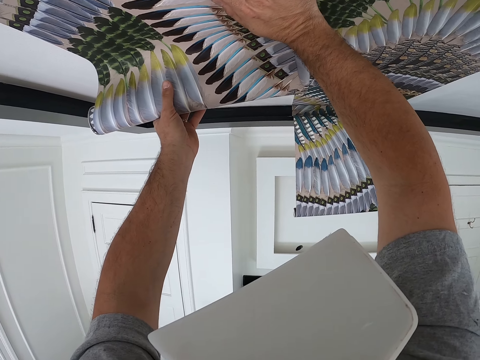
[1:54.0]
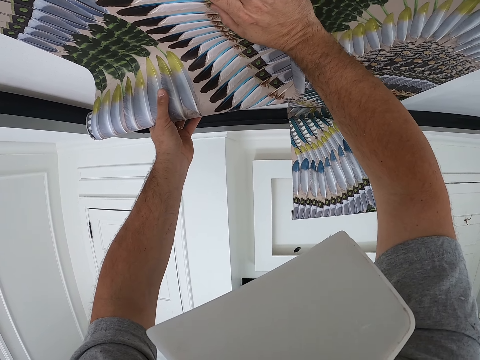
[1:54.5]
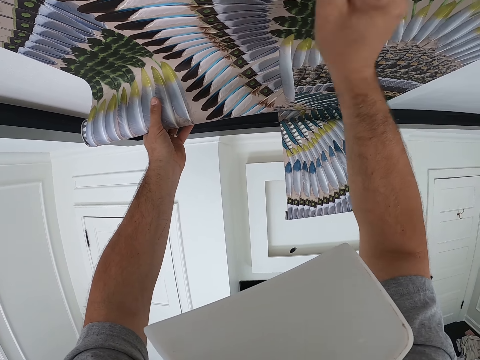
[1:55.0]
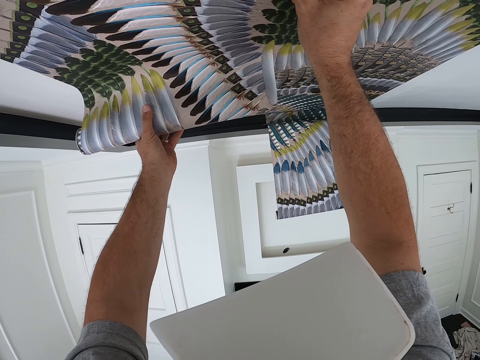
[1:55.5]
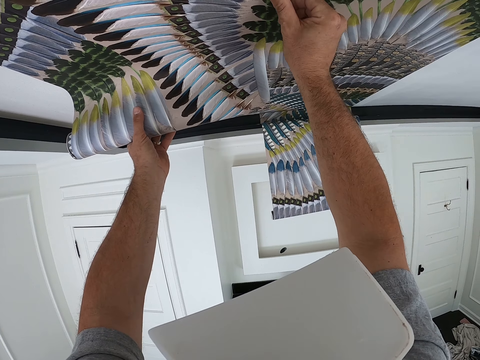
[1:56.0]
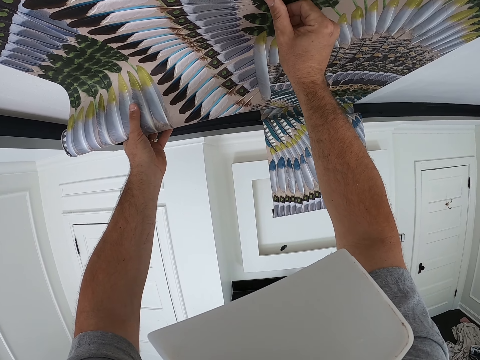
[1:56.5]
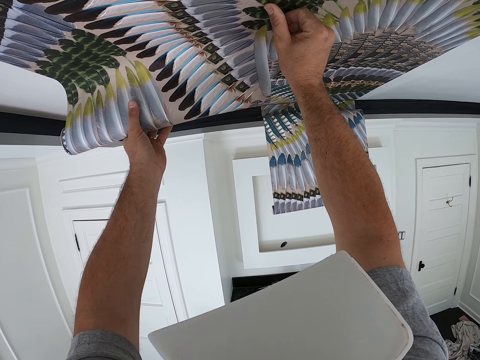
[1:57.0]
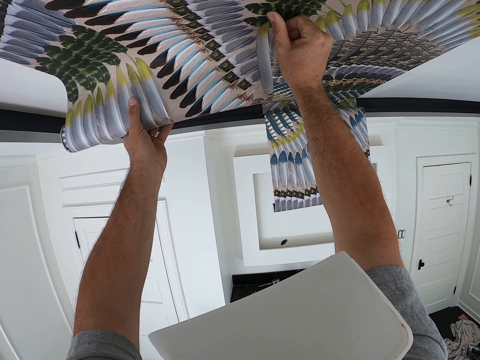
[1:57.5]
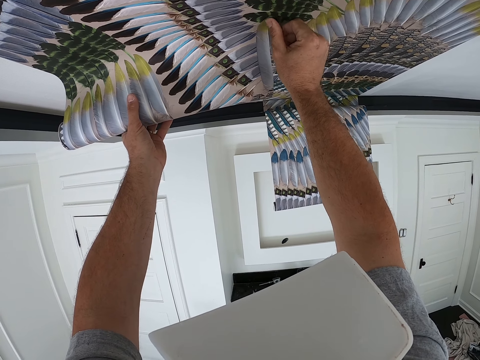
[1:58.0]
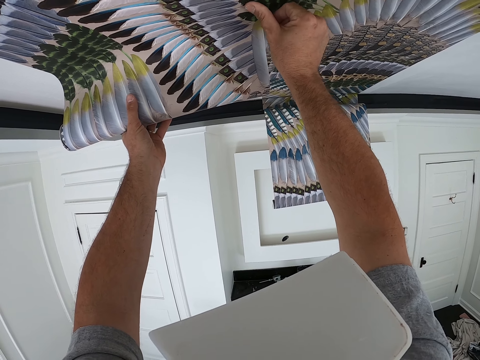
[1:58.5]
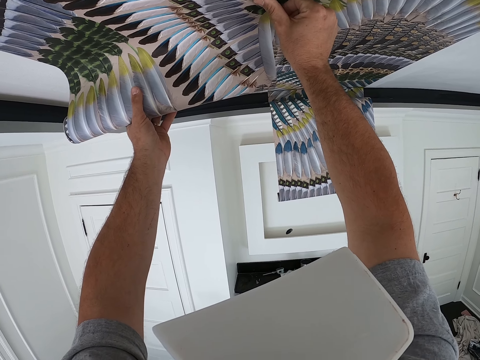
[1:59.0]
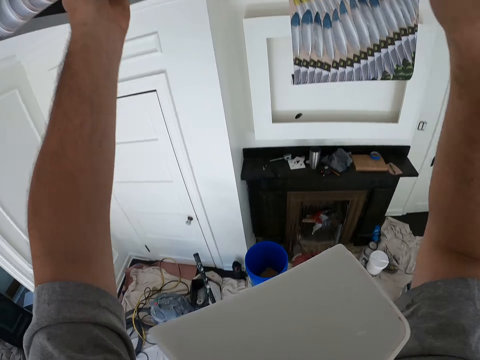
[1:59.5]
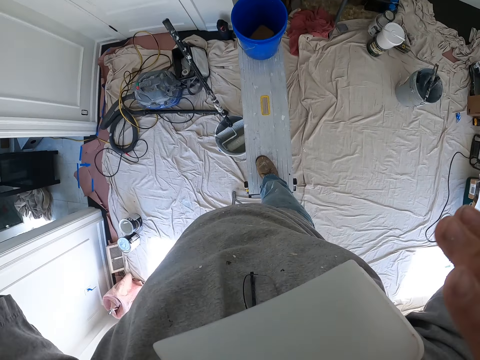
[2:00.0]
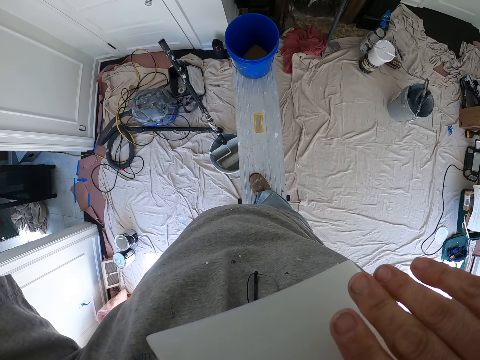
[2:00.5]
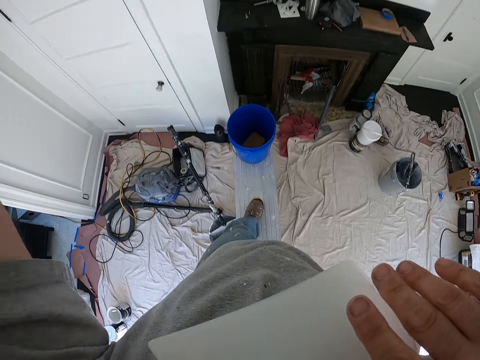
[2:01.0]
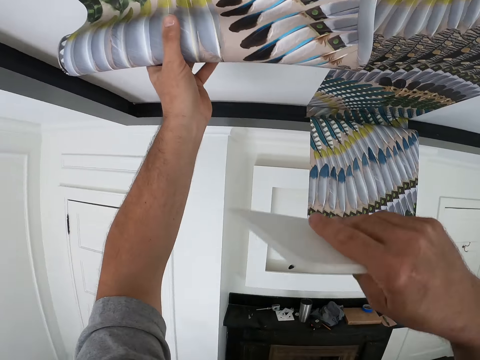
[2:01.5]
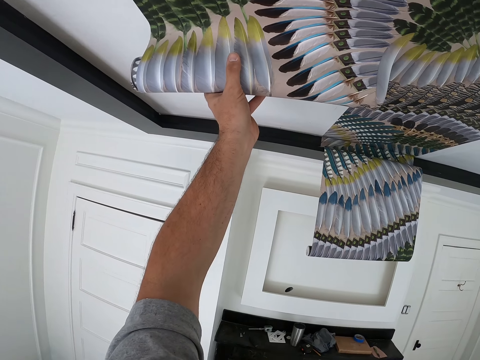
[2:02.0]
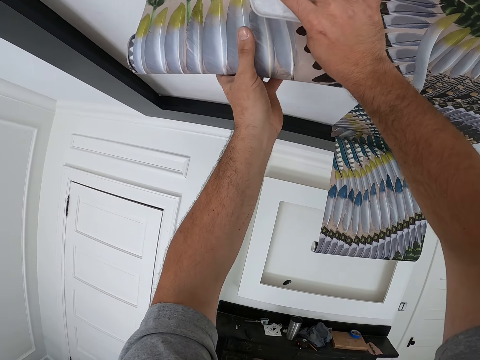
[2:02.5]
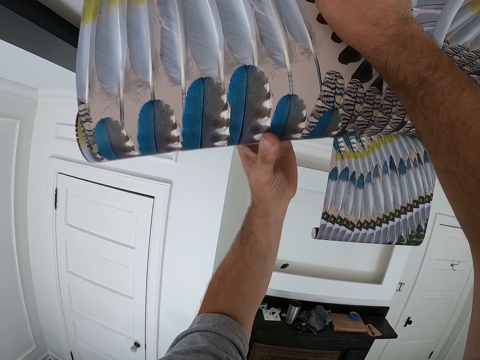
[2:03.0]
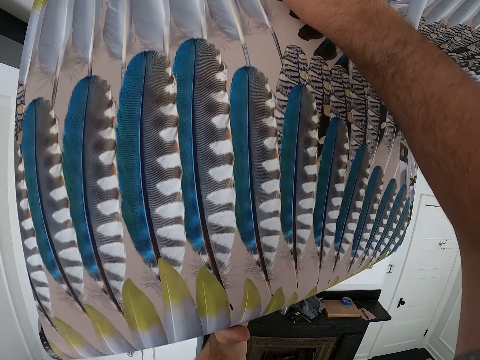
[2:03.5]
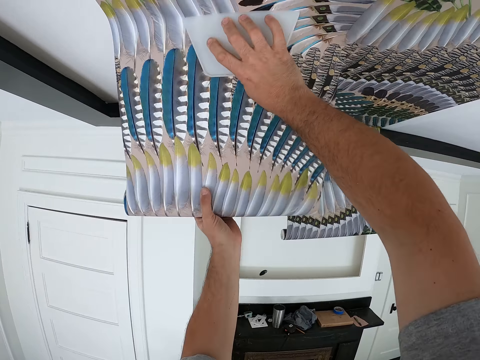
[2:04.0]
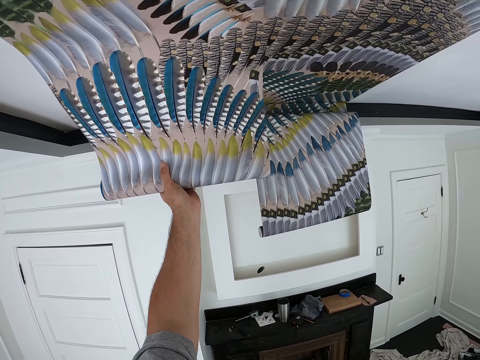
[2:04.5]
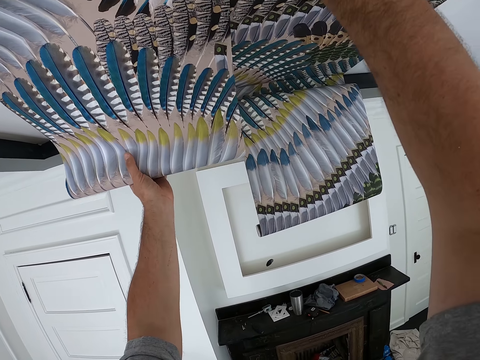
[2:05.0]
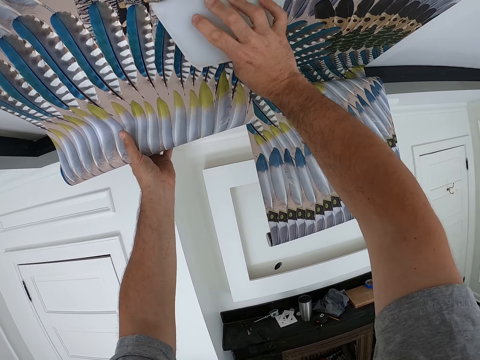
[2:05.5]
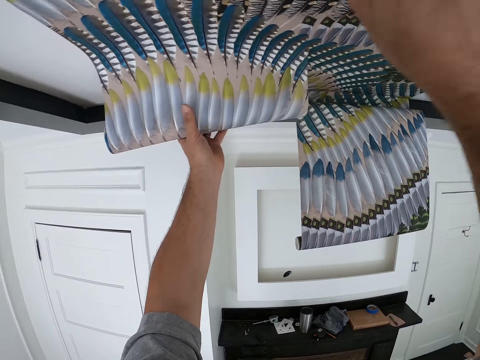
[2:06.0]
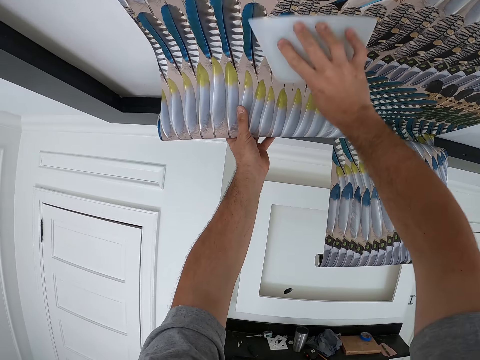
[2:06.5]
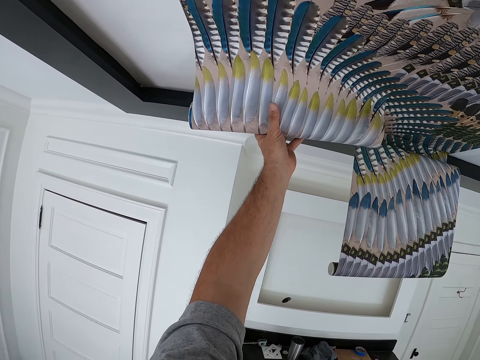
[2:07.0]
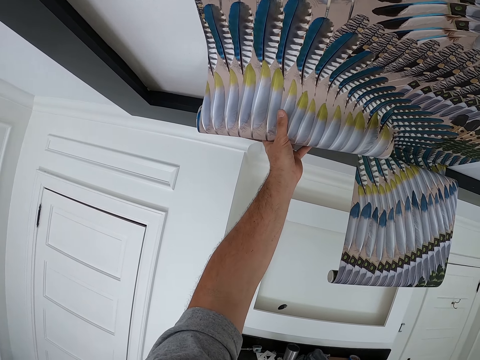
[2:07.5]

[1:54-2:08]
The camera wearer aligns the drawing chart or wallpaper on the ceiling. He looks in the direction of the bench. He removes his right hand from the drawing chart. He takes the squeegee or wallpaper smoother from his mouth with his right hand. He steps on an aluminum ladder. He presses the wallpaper smoother on the drawing chart. He moves the squeegee along the surface of the wallpaper on the ceiling. He unfolds the wallpaper with his left hand. He moves the squeegee along the surface of the wallpaper on the ceiling. He aligns the drawing chart using the wallpaper smoother.

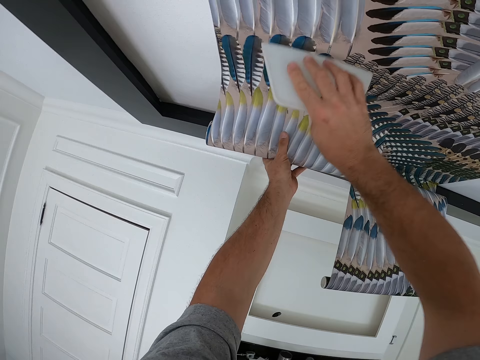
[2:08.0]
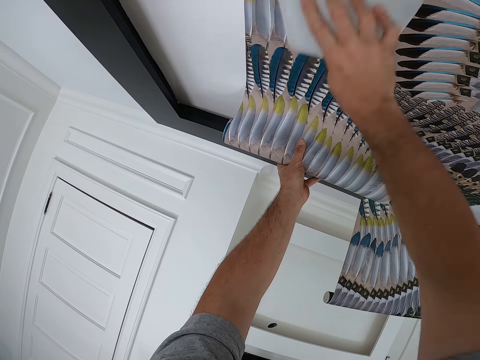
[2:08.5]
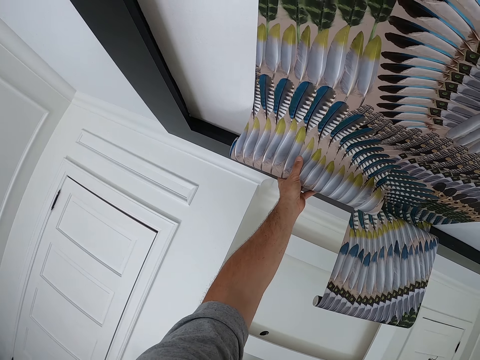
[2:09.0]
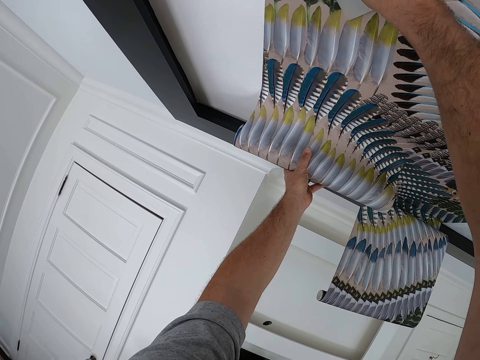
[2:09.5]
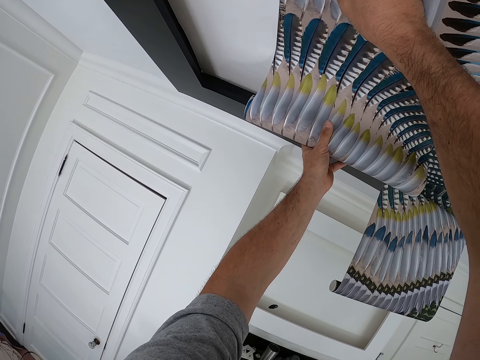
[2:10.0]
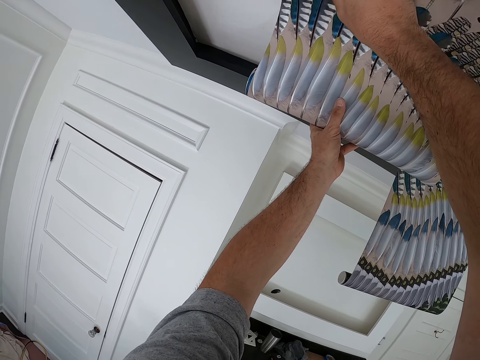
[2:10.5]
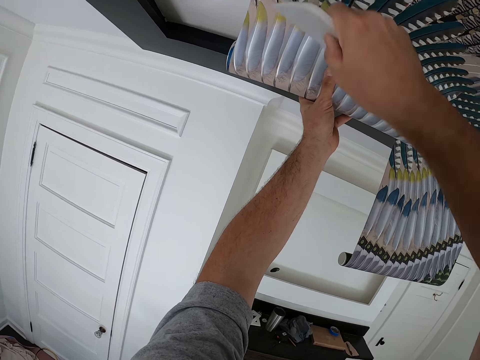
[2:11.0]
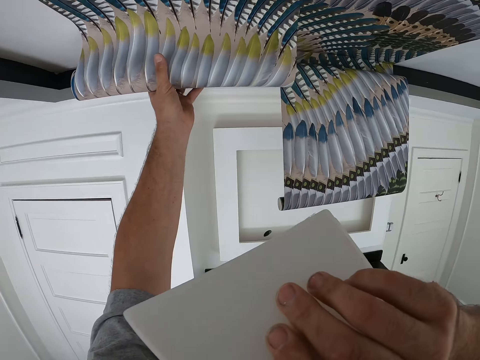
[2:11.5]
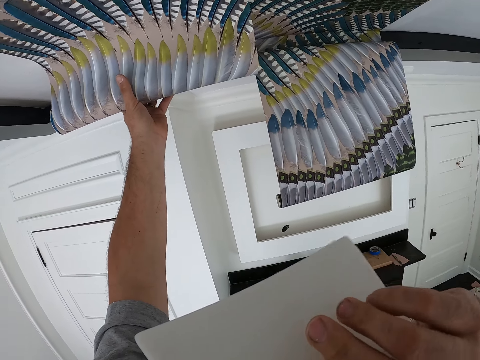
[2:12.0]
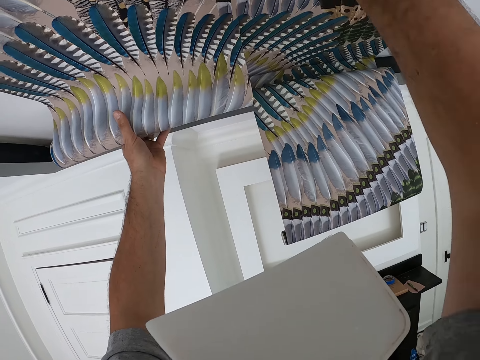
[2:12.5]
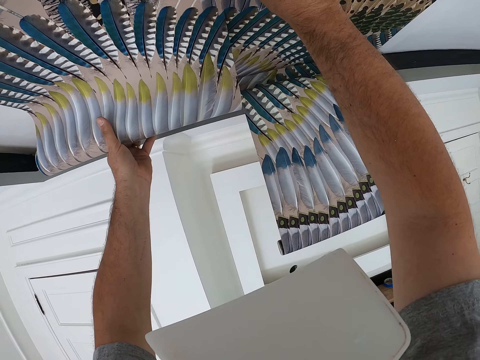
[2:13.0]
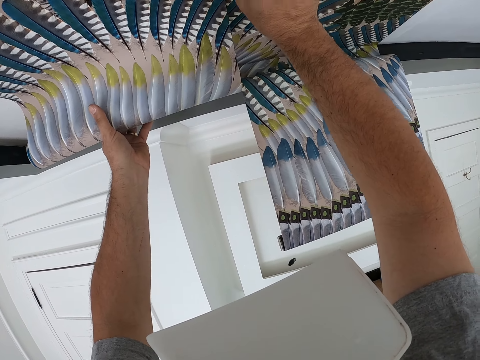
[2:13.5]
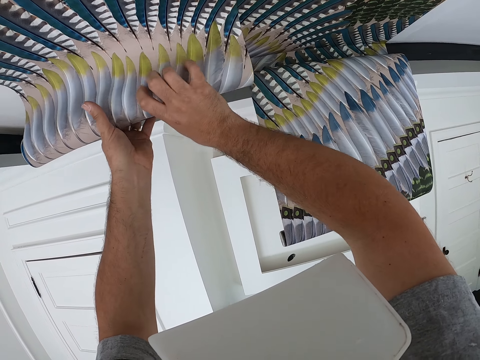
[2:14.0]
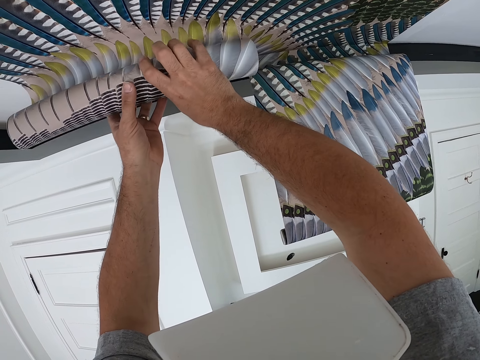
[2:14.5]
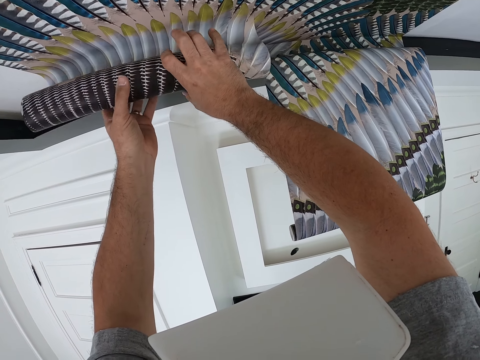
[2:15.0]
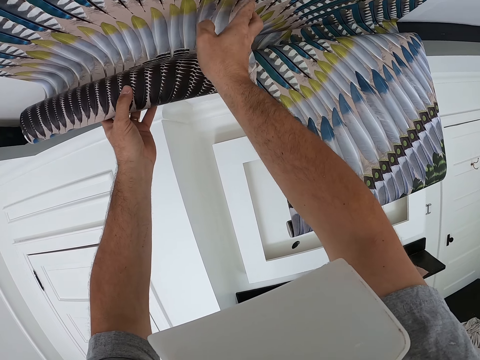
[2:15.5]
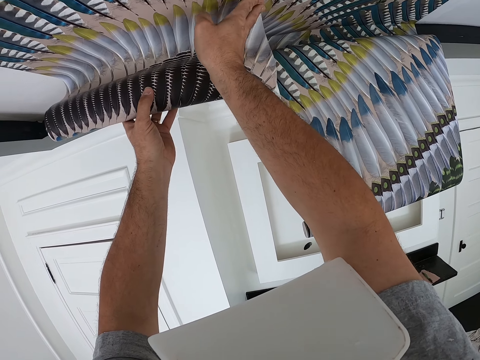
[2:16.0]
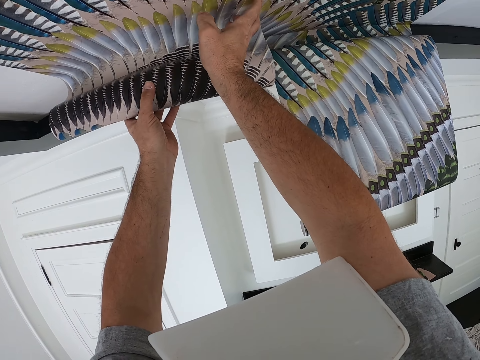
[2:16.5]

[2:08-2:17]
The camera wearer puts the squeegee or wallpaper smoother in his mouth. He removes the wallpaper smoother on a drawing chart or wallpaper. He holds the wallpaper smoother on his mouth. He presses the wallpaper onto the ceiling with his right hand. He unfolds the wallpaper on the ceiling with his hands. He touches the wallpaper with his right hand.

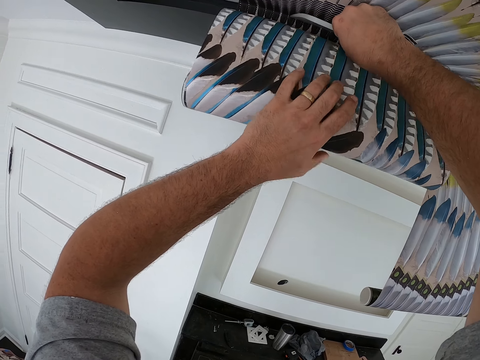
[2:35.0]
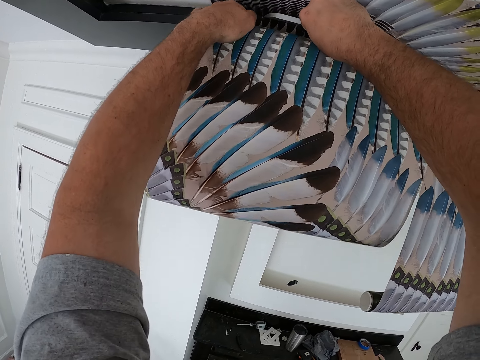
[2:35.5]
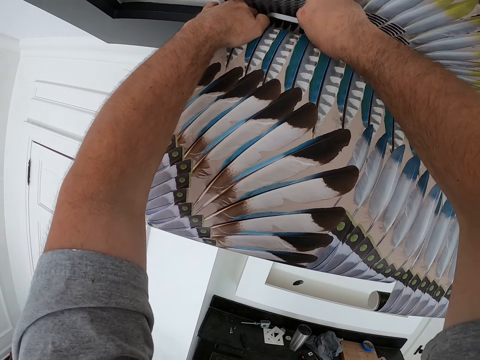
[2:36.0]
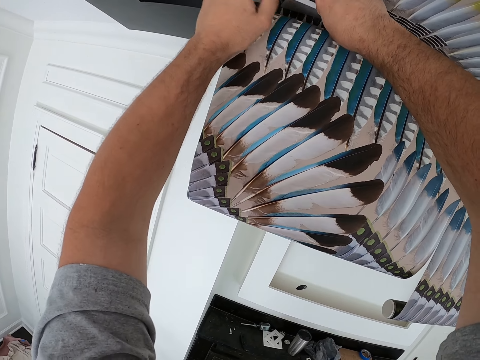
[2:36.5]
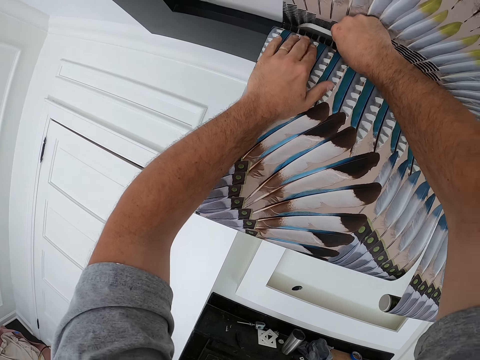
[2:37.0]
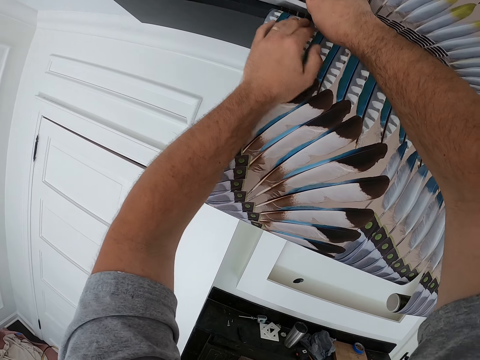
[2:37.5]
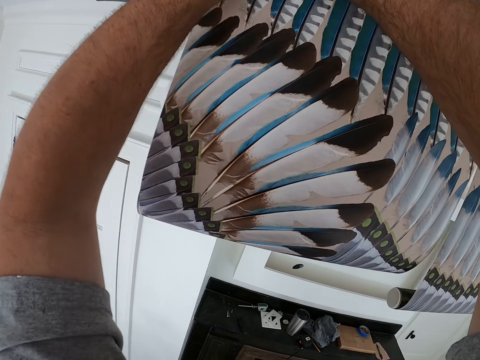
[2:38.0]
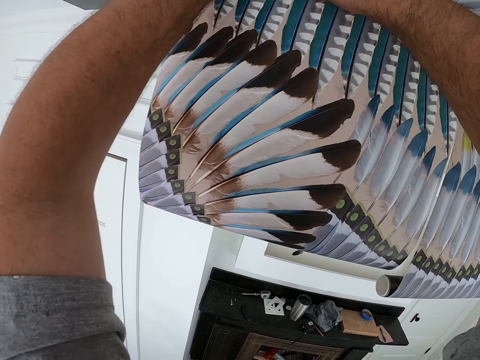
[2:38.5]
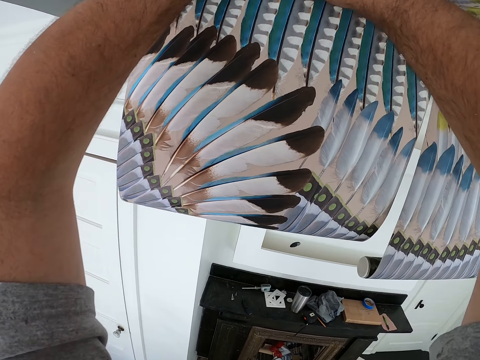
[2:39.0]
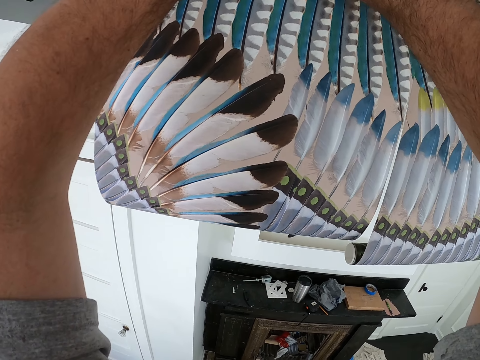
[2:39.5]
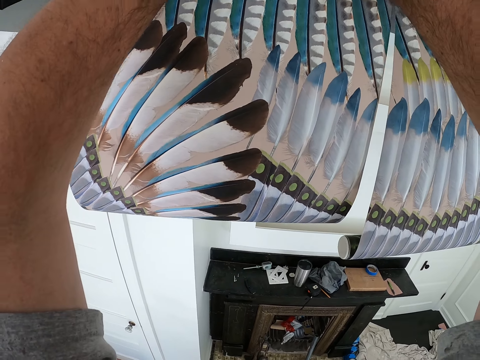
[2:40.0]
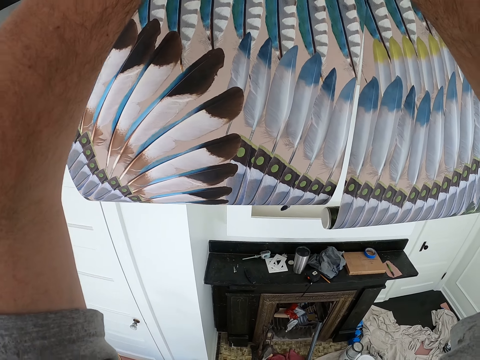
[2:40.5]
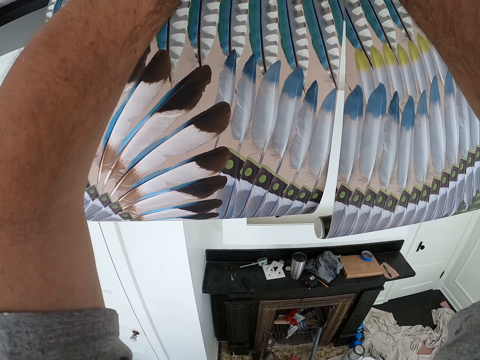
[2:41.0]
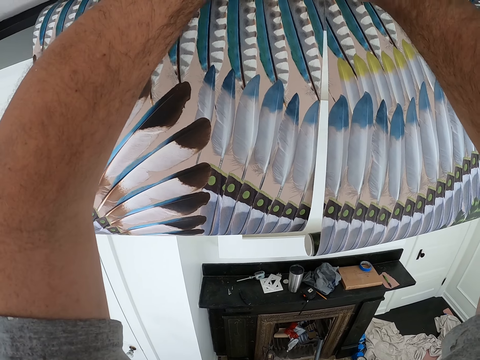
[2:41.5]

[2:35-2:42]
The camera wearer pushes the other end of the wallpaper into the ceiling.
